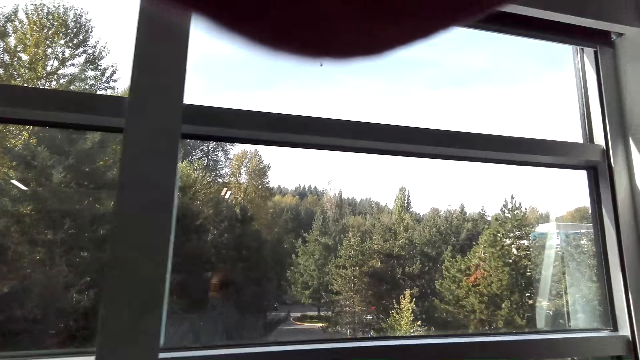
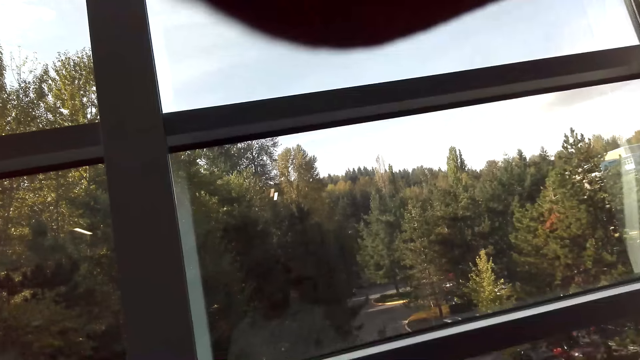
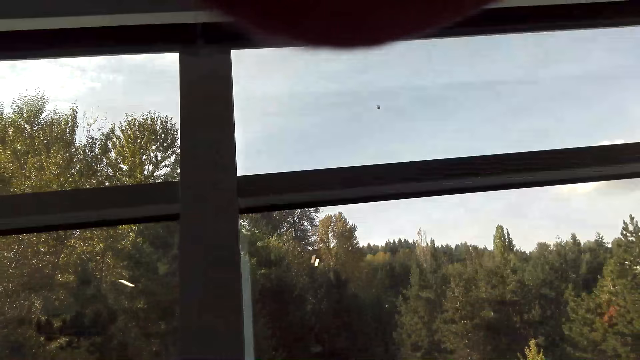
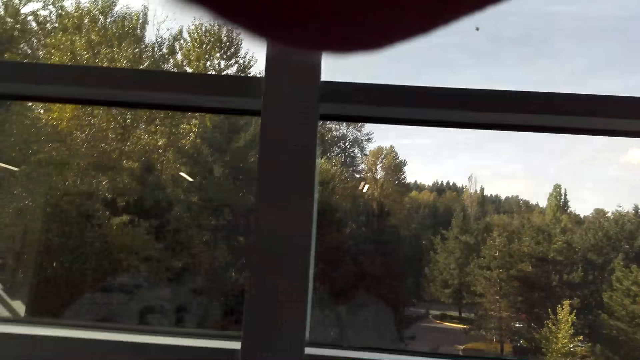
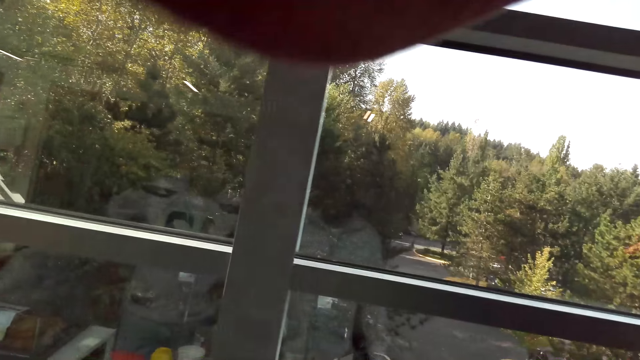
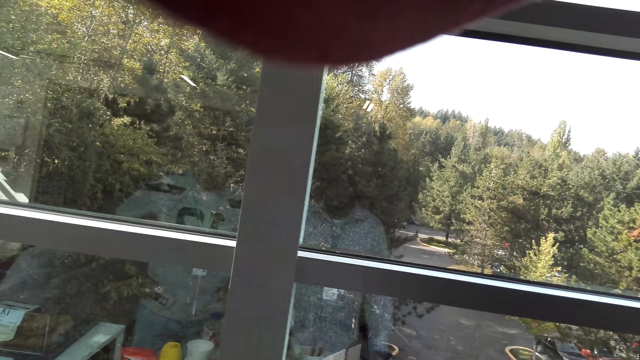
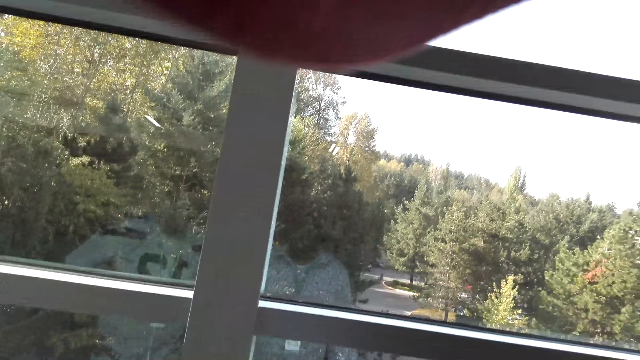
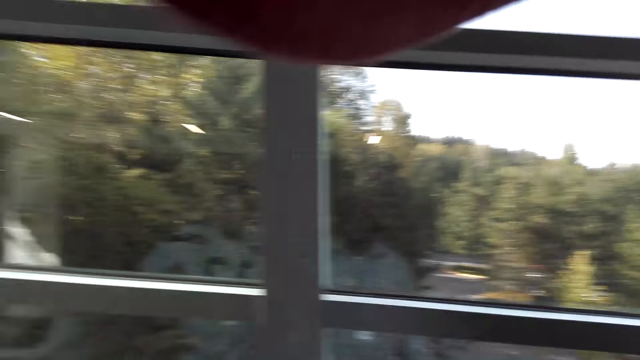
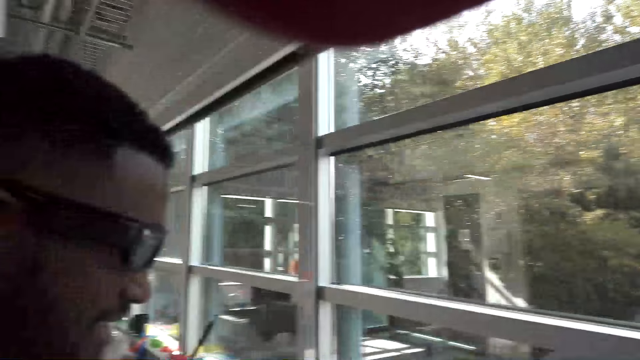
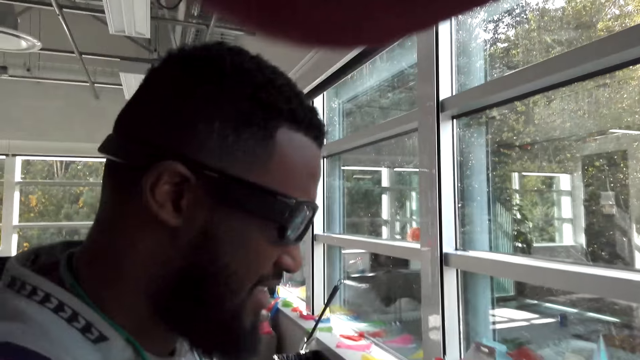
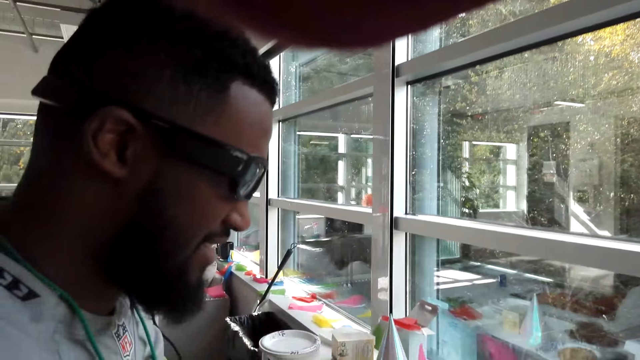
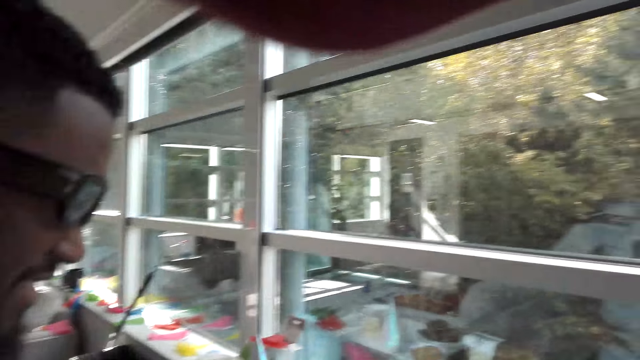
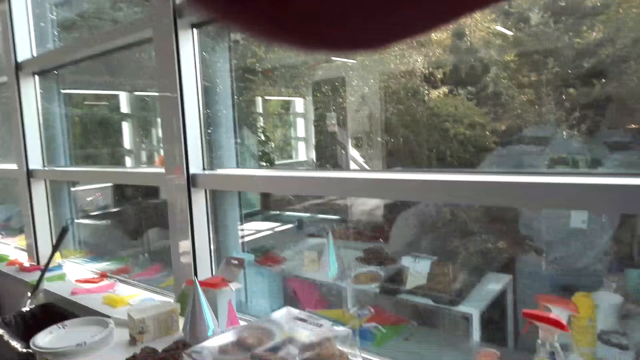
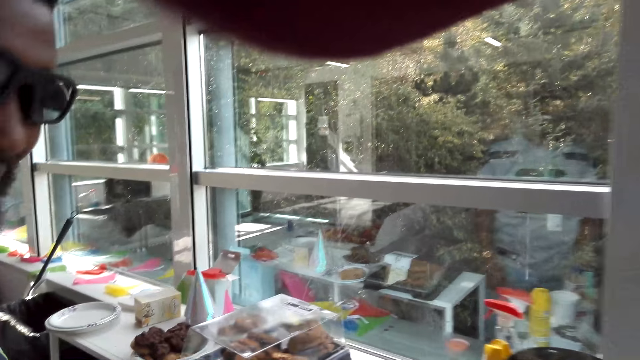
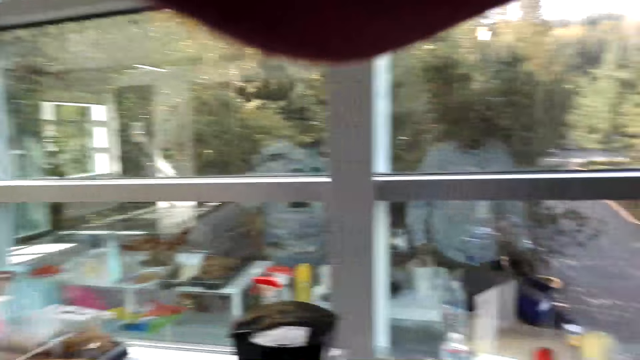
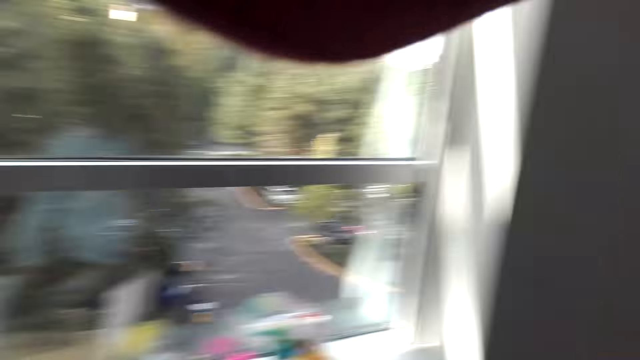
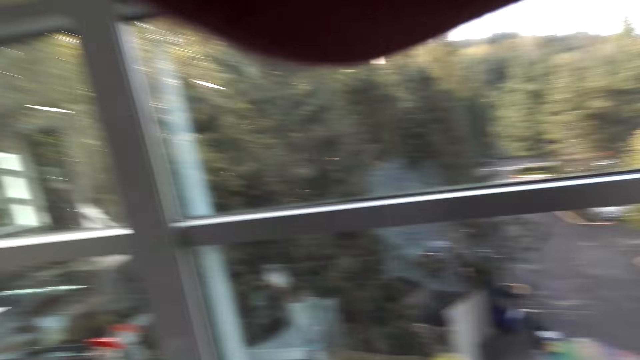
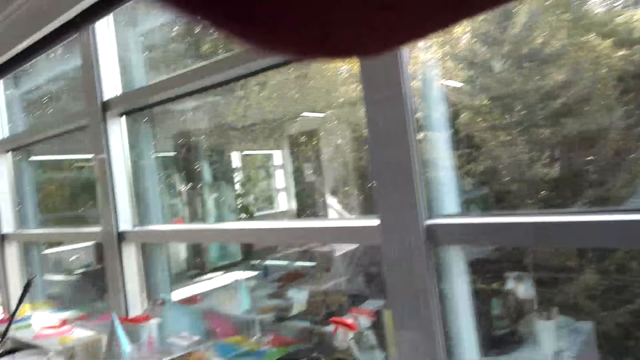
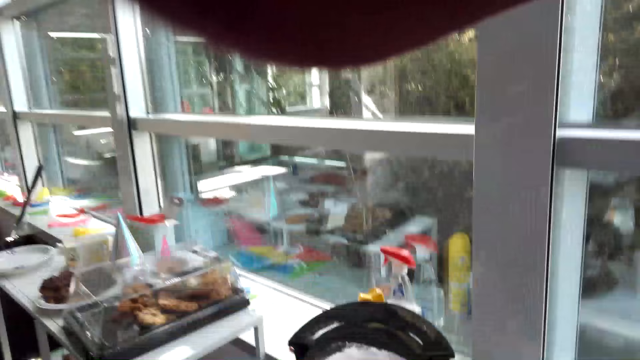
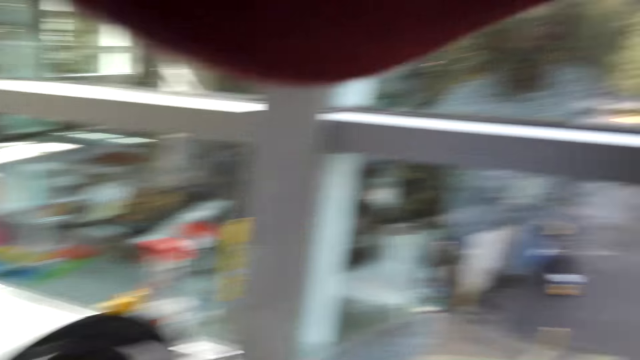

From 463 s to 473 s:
The camera wearer speaks to a man. They stop at the window.

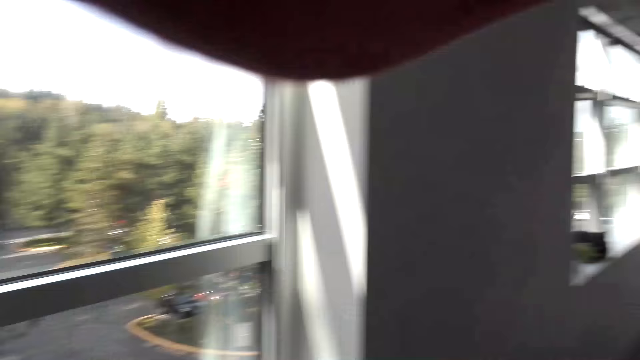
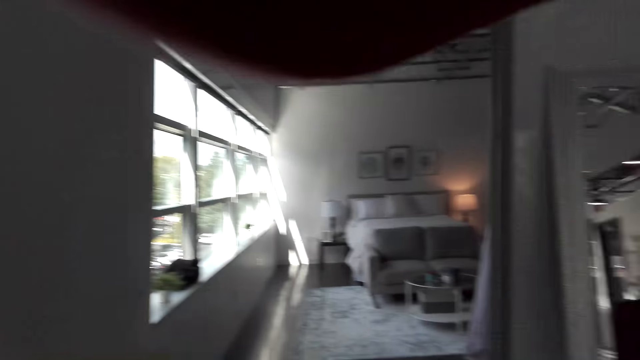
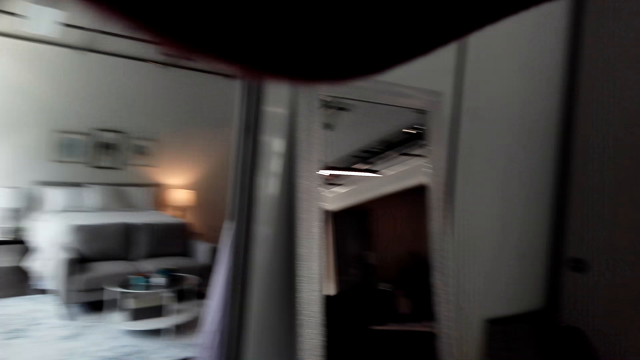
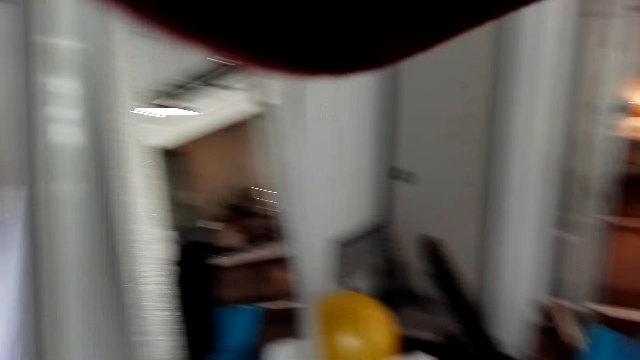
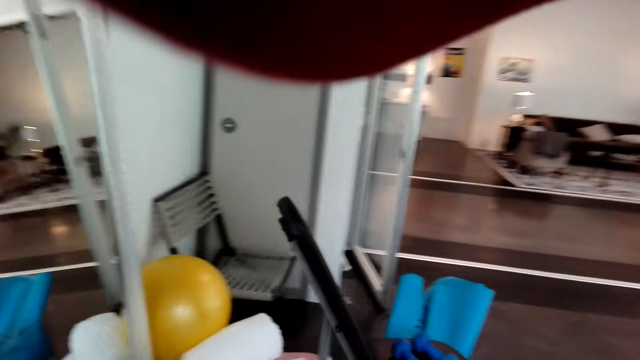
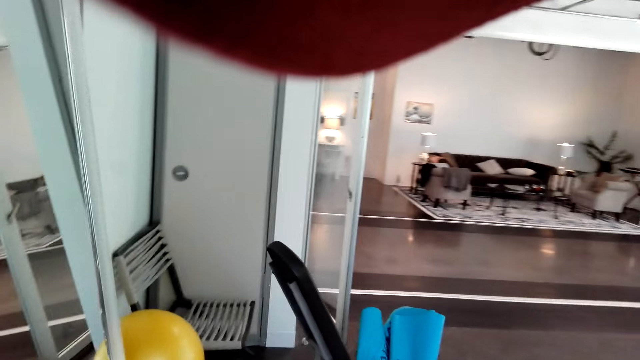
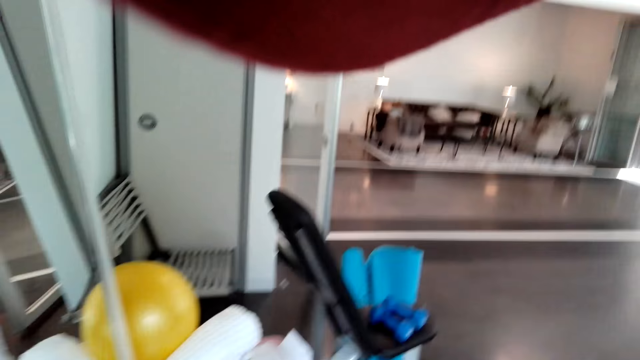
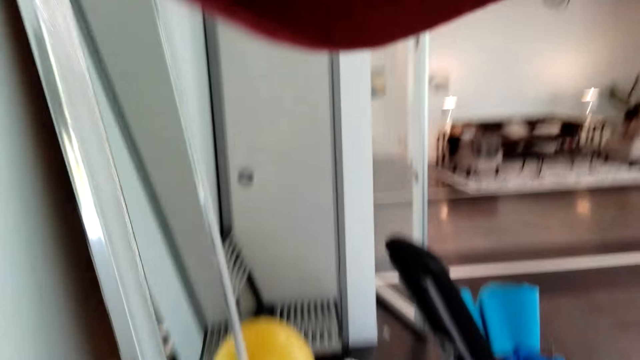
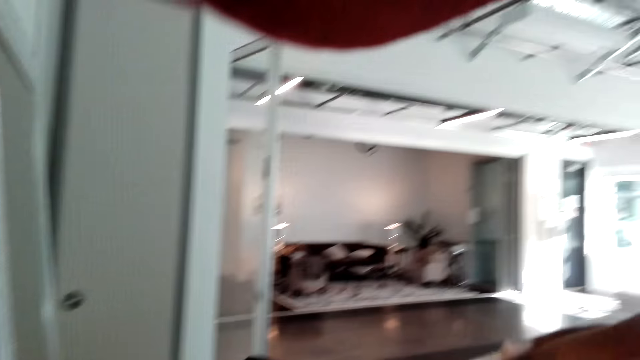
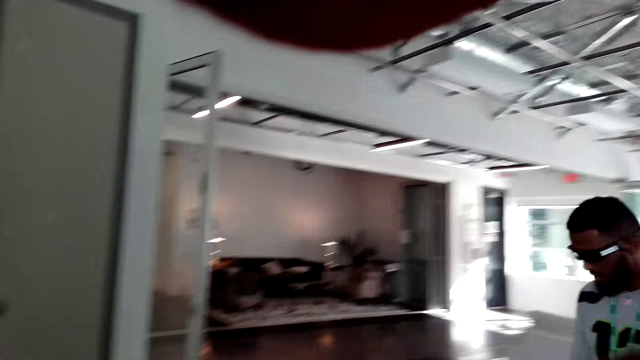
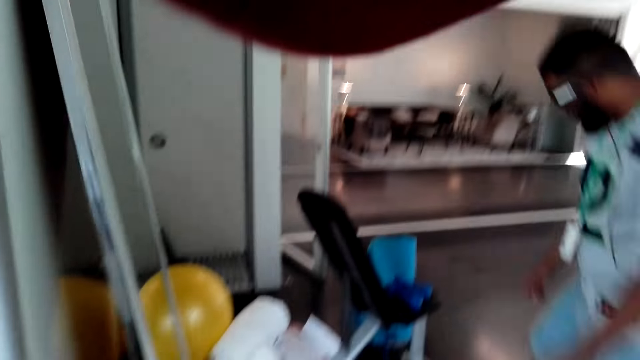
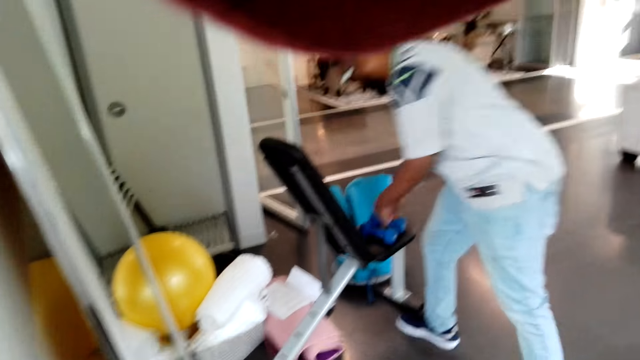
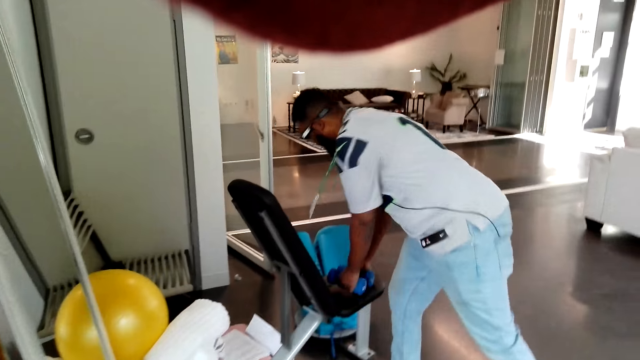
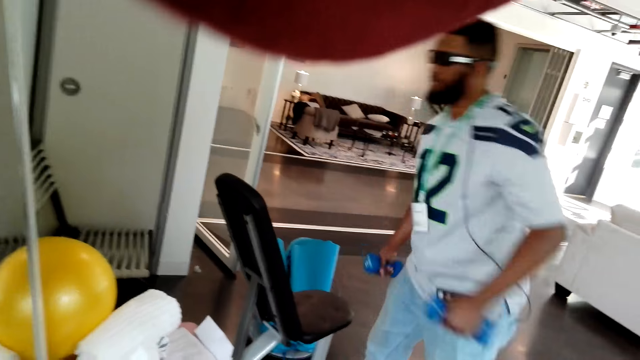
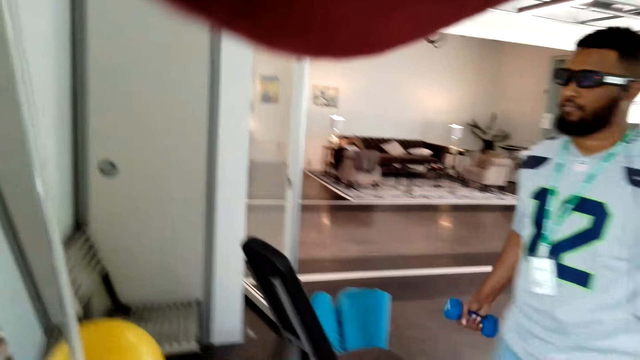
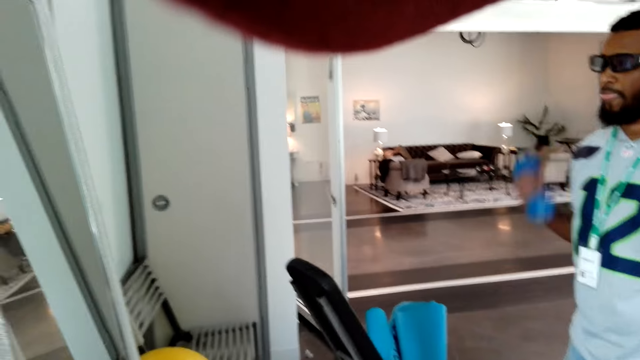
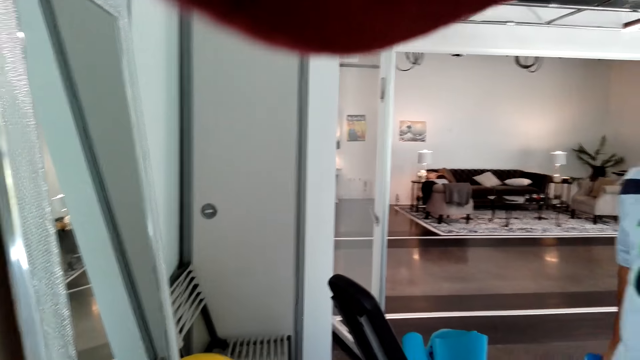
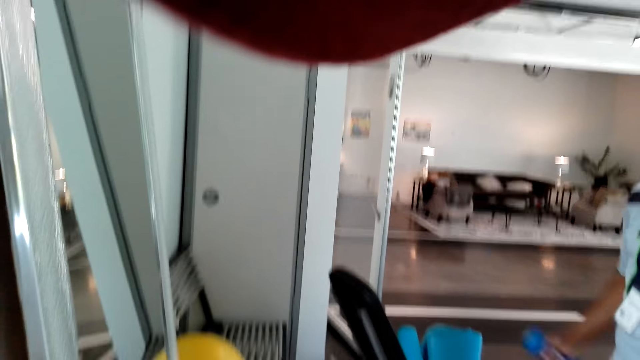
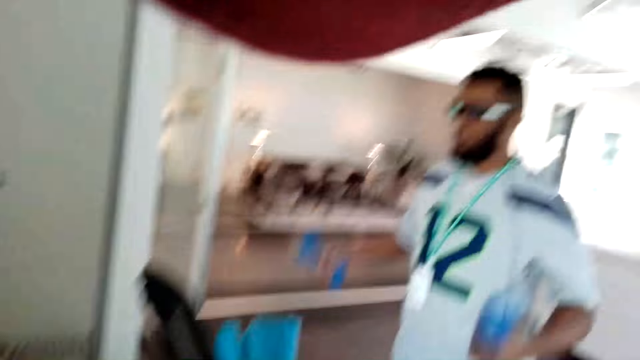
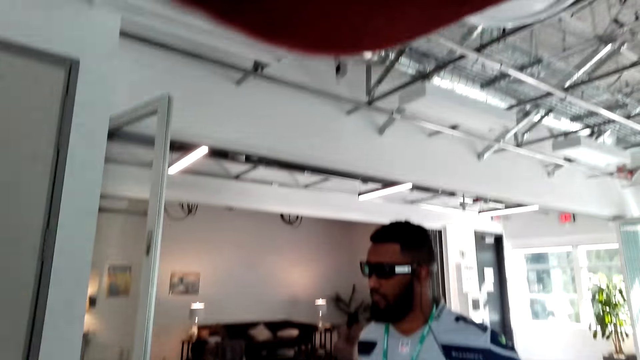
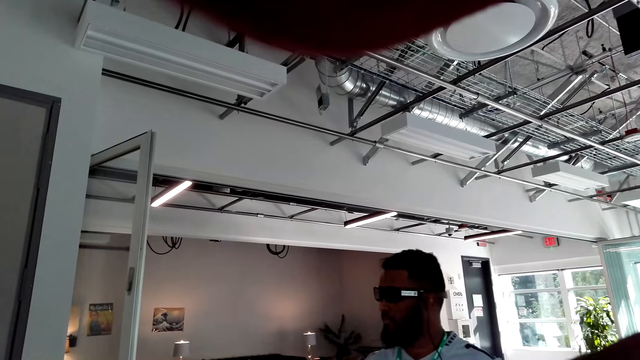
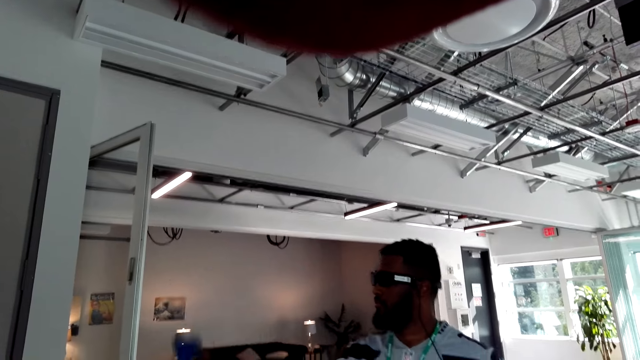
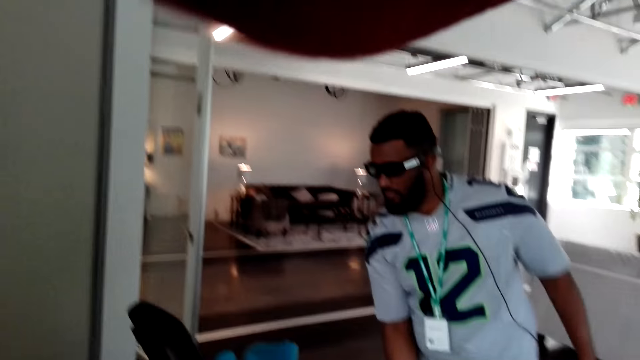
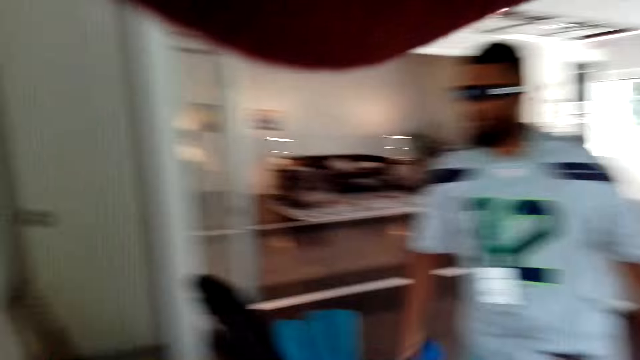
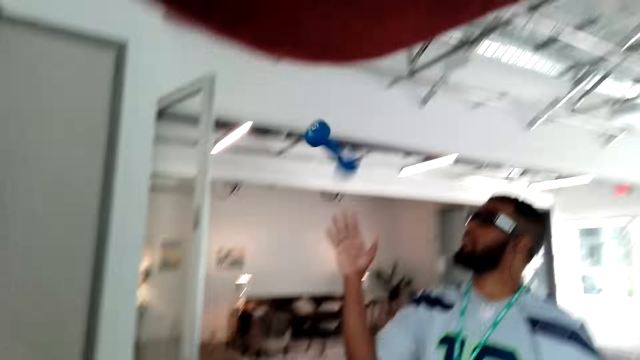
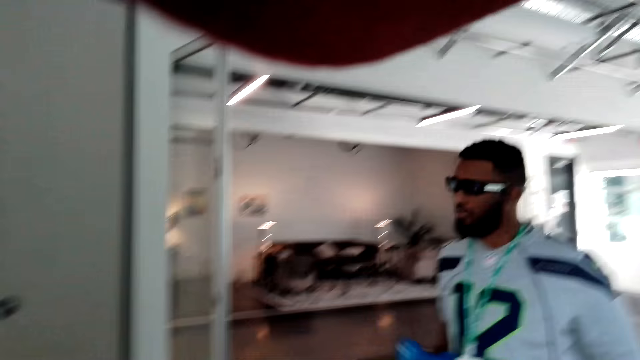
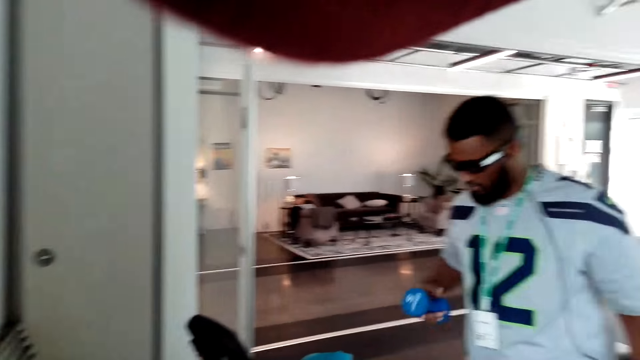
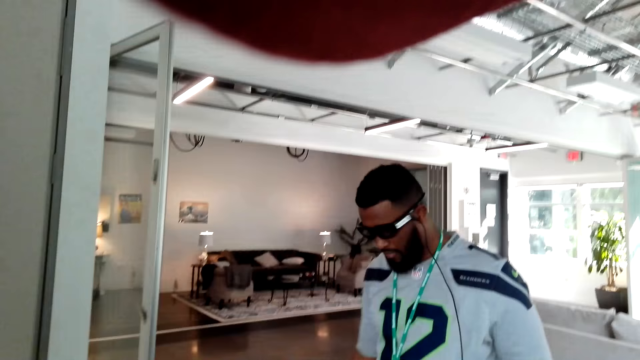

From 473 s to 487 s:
The camera wearer watches the background. They walk around the room. They stop at the house. They speak to a man.
